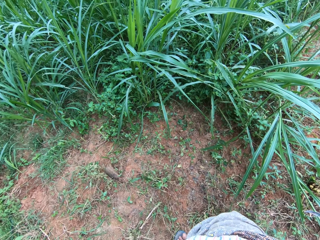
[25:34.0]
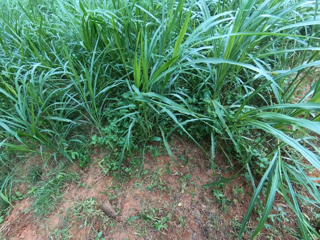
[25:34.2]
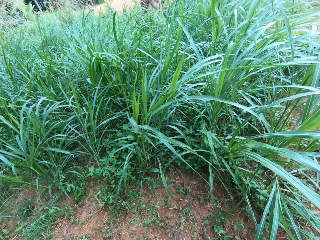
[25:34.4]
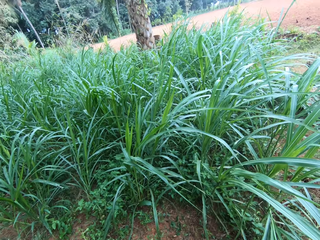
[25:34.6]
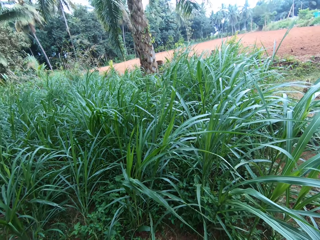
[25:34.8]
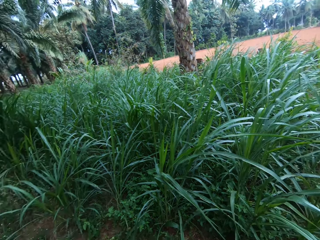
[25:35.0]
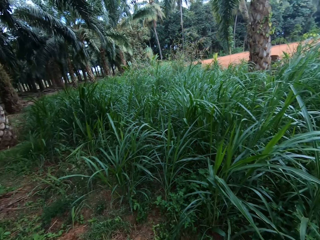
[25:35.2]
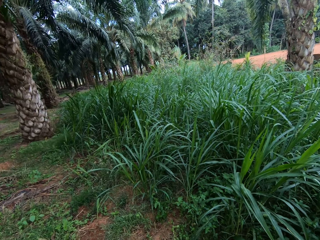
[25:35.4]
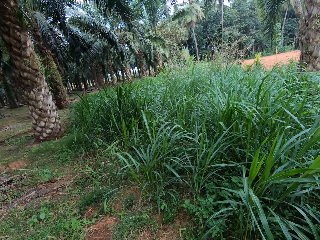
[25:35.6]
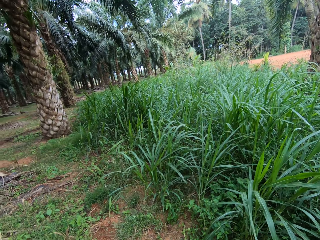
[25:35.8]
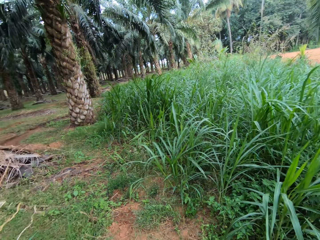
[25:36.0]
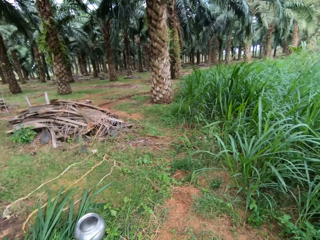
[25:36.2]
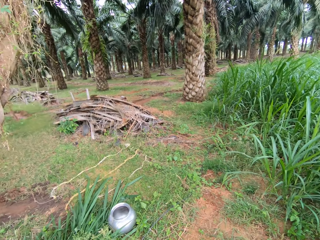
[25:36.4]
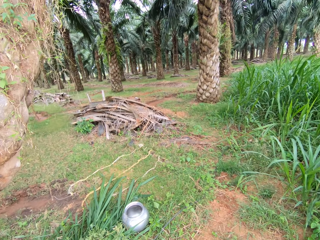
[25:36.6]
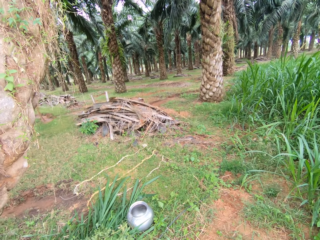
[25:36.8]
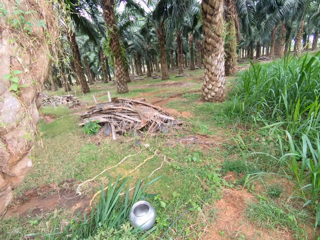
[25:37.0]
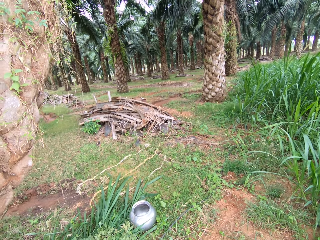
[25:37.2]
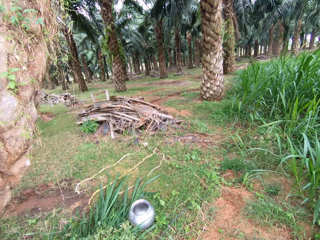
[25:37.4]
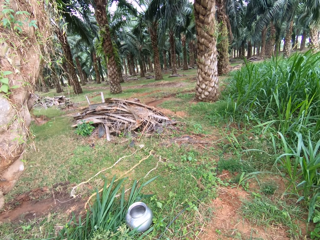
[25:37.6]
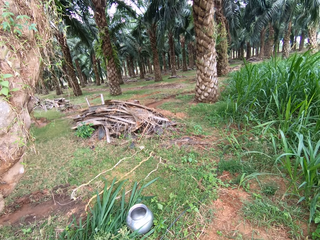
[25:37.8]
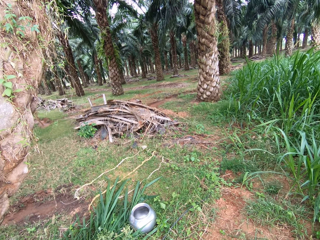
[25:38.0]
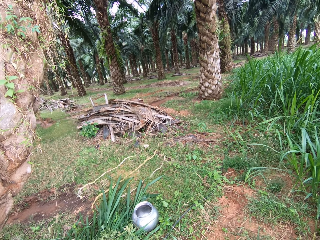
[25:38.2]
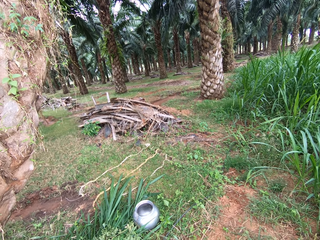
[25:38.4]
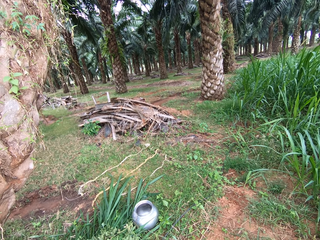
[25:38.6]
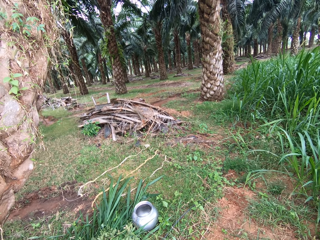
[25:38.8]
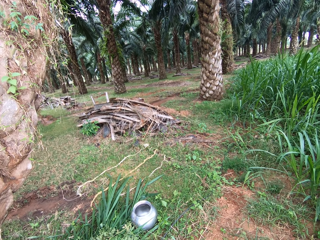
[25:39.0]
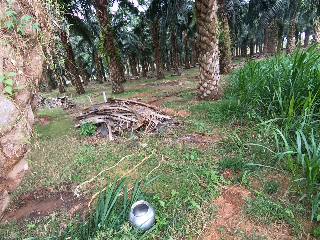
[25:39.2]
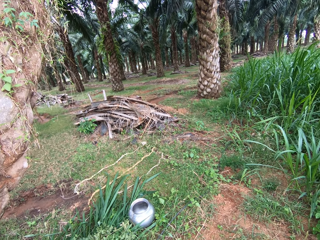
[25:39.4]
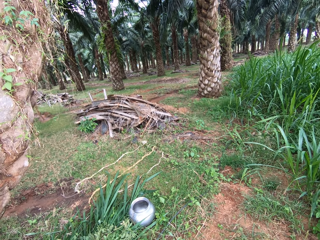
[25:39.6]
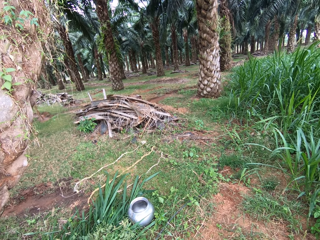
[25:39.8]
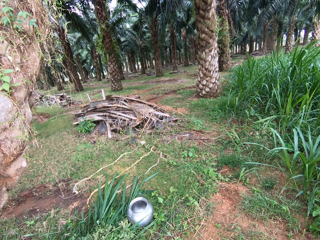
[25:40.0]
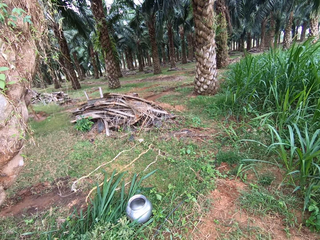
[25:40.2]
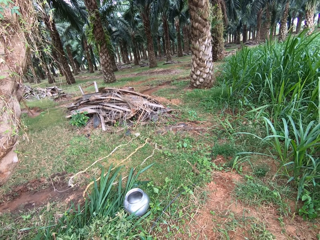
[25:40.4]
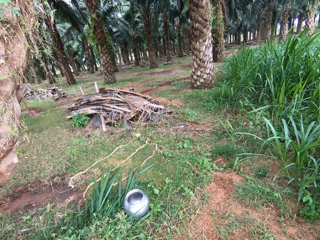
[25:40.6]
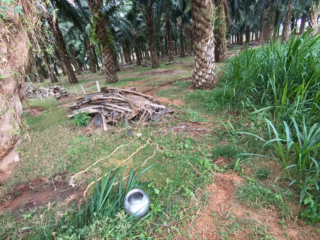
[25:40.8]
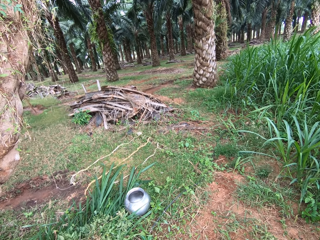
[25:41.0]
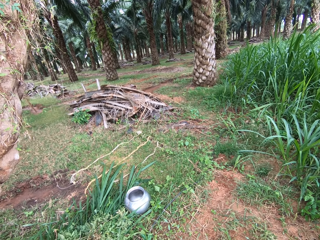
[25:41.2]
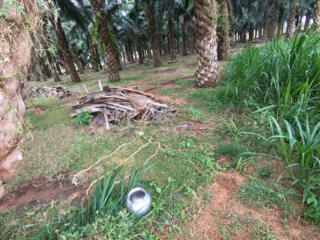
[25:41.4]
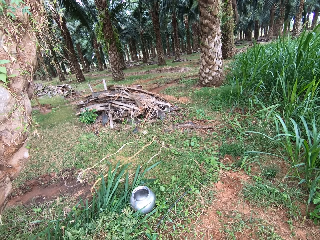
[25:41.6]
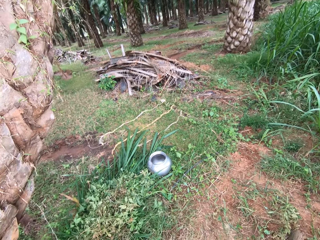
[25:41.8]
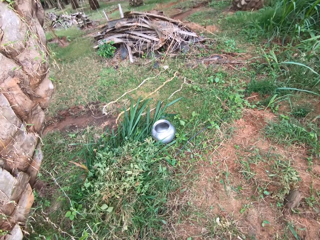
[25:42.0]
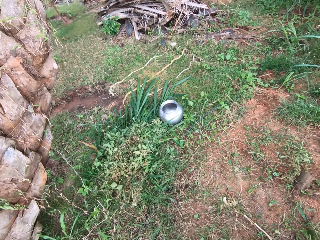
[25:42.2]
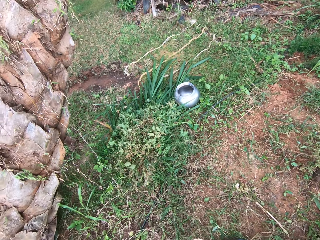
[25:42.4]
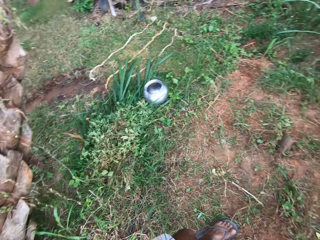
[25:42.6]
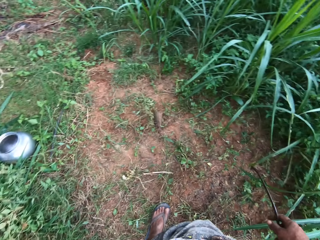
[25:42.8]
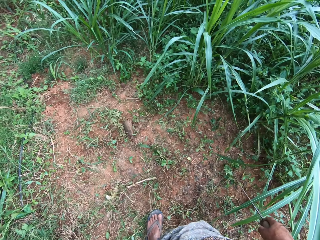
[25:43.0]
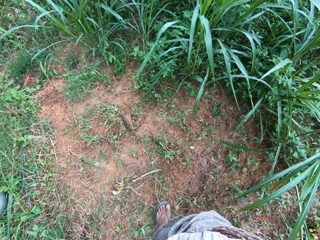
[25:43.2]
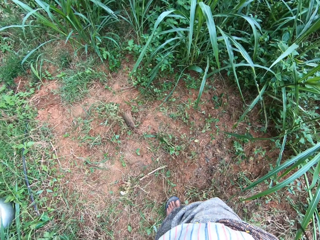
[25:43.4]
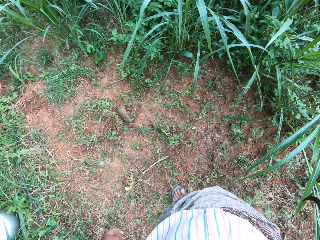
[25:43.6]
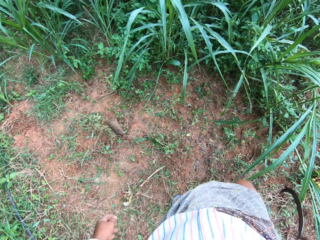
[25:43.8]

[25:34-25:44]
The camera wearer looks around.

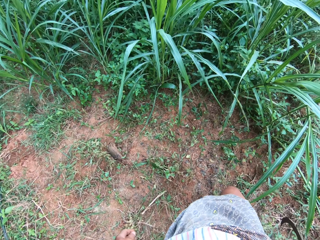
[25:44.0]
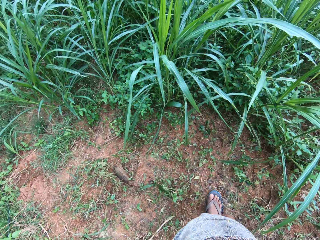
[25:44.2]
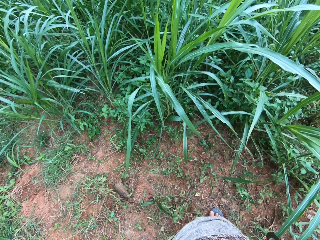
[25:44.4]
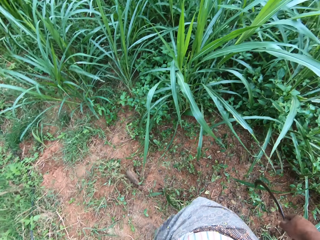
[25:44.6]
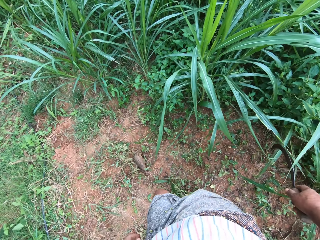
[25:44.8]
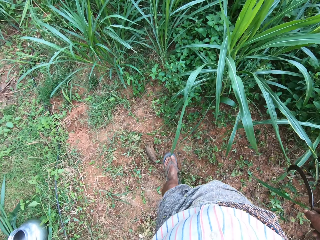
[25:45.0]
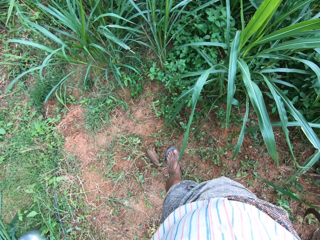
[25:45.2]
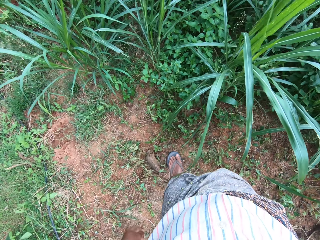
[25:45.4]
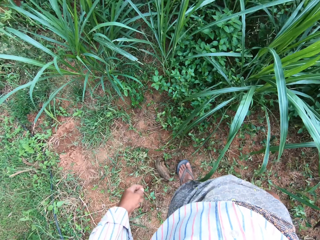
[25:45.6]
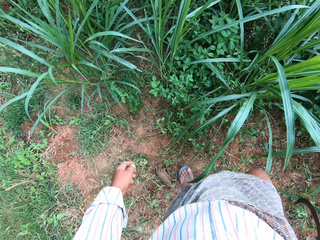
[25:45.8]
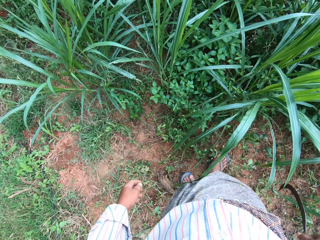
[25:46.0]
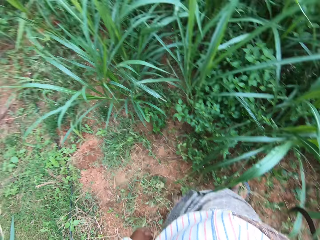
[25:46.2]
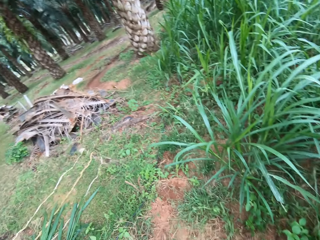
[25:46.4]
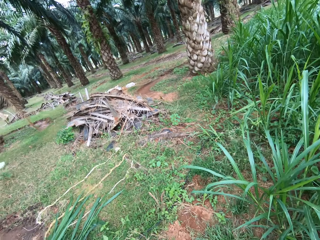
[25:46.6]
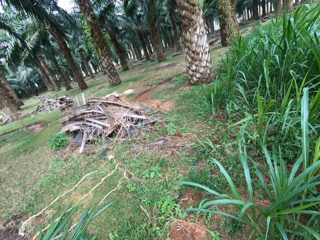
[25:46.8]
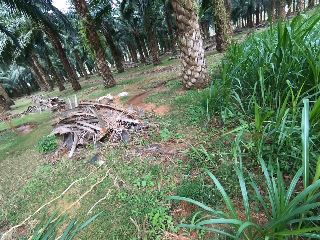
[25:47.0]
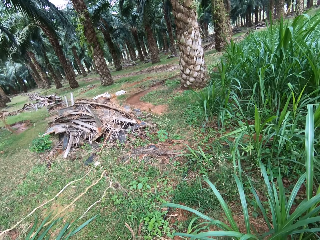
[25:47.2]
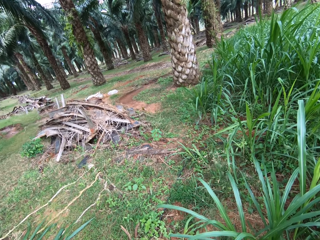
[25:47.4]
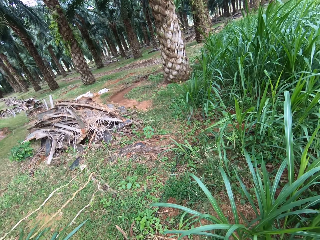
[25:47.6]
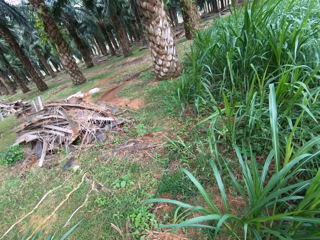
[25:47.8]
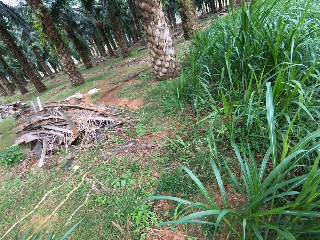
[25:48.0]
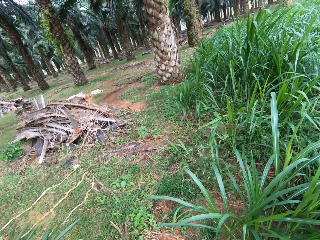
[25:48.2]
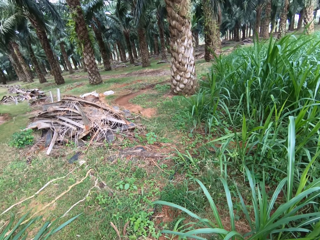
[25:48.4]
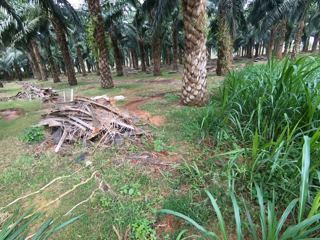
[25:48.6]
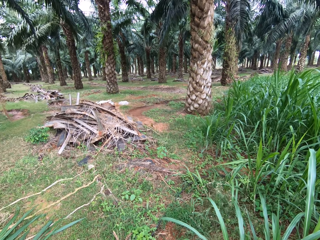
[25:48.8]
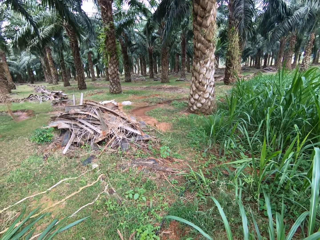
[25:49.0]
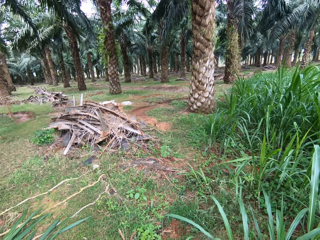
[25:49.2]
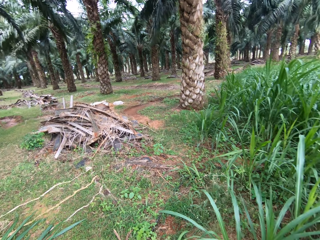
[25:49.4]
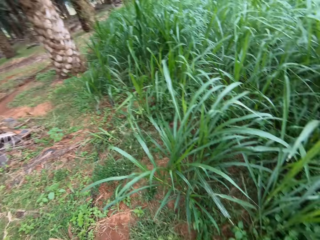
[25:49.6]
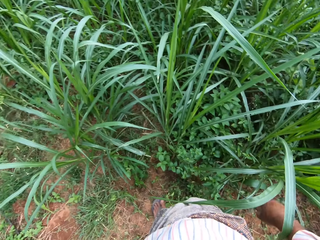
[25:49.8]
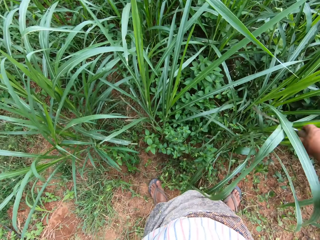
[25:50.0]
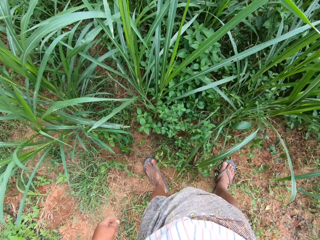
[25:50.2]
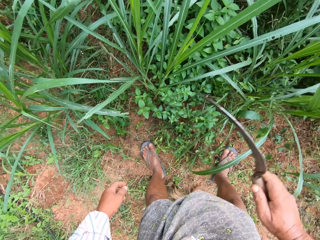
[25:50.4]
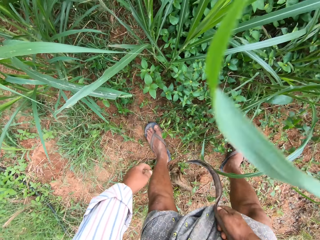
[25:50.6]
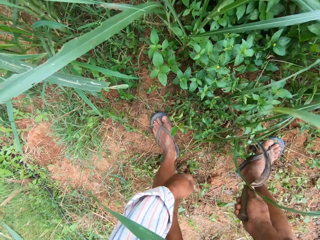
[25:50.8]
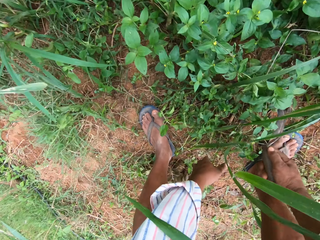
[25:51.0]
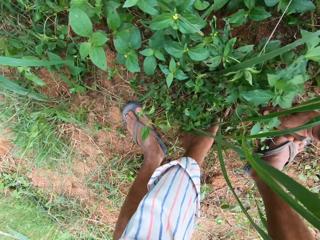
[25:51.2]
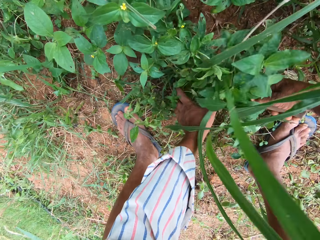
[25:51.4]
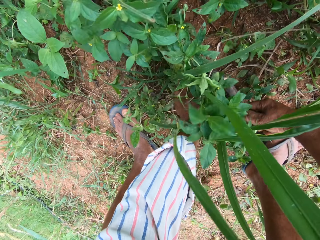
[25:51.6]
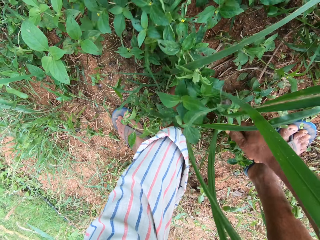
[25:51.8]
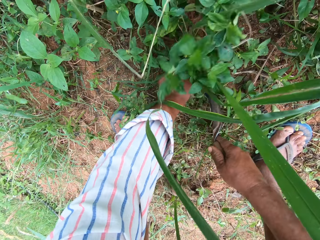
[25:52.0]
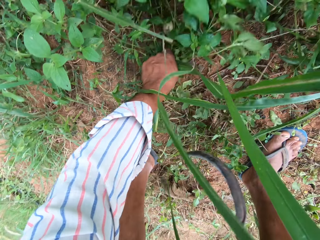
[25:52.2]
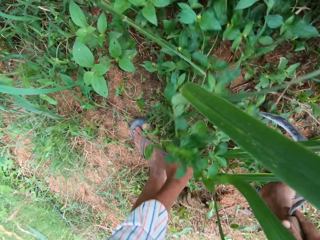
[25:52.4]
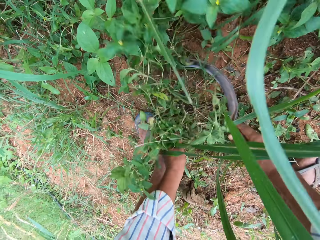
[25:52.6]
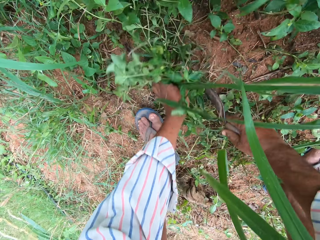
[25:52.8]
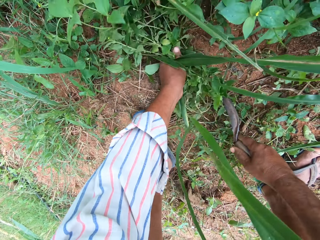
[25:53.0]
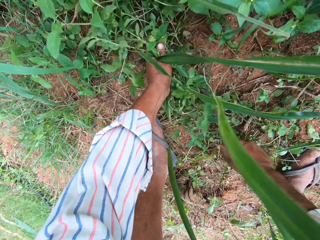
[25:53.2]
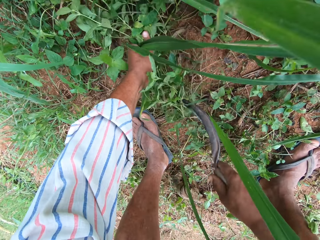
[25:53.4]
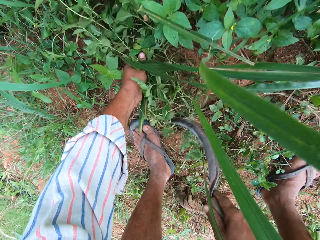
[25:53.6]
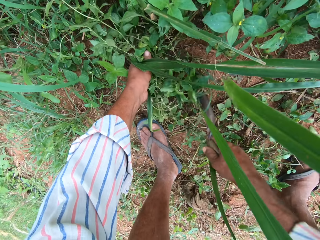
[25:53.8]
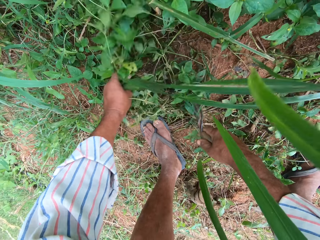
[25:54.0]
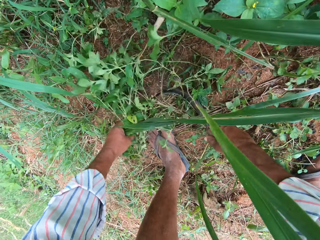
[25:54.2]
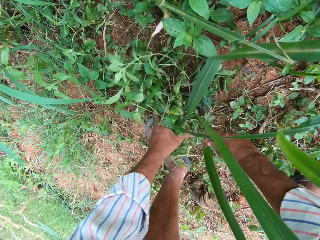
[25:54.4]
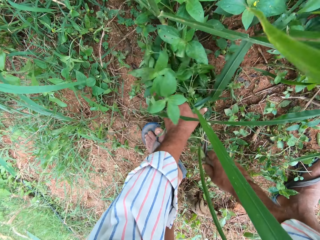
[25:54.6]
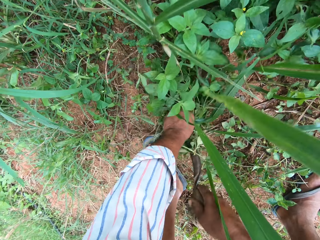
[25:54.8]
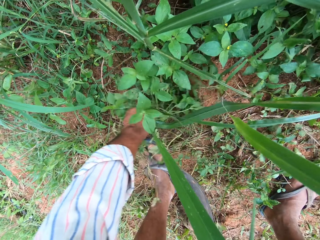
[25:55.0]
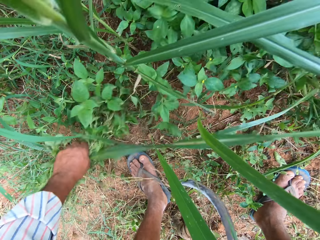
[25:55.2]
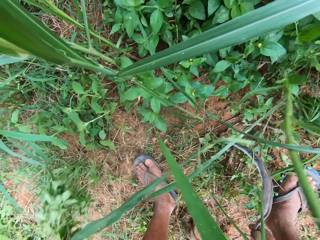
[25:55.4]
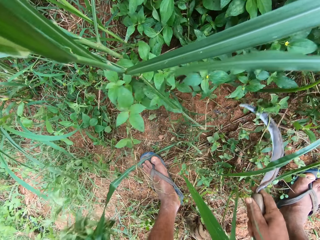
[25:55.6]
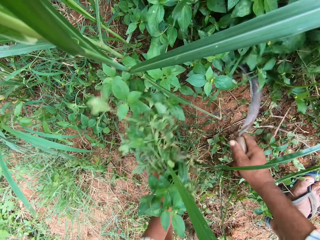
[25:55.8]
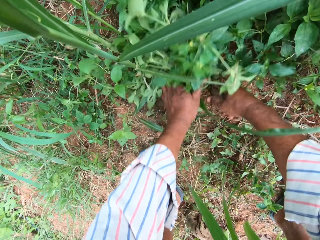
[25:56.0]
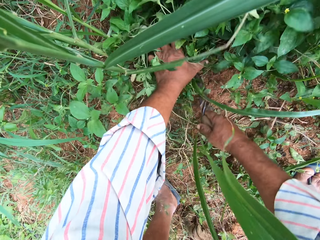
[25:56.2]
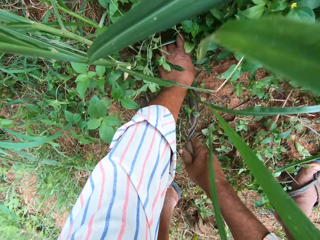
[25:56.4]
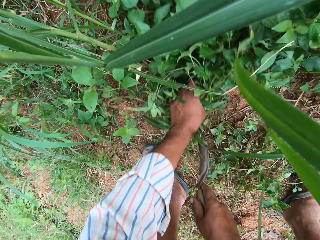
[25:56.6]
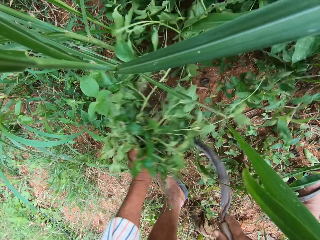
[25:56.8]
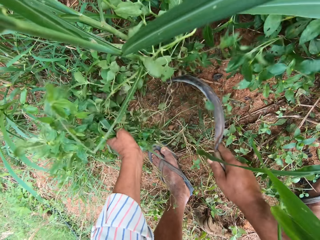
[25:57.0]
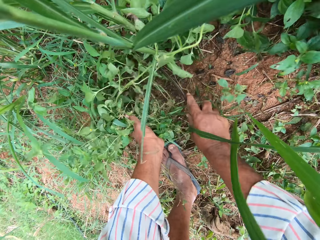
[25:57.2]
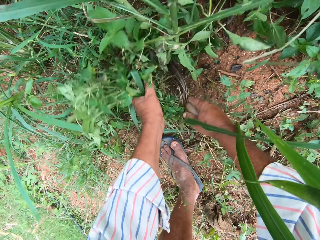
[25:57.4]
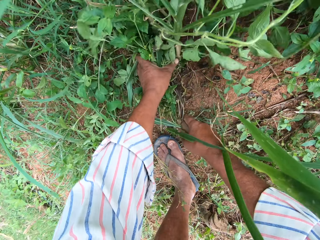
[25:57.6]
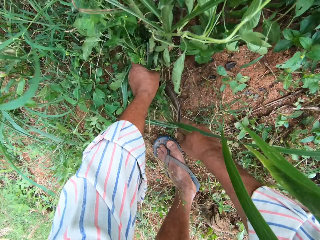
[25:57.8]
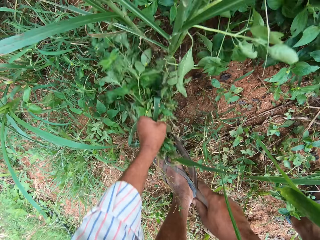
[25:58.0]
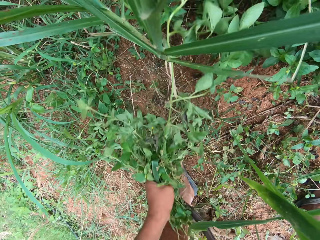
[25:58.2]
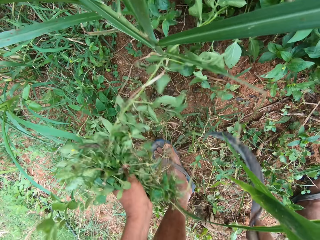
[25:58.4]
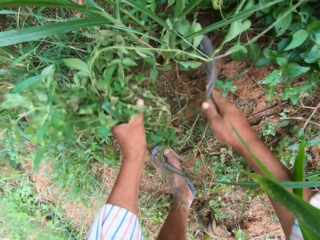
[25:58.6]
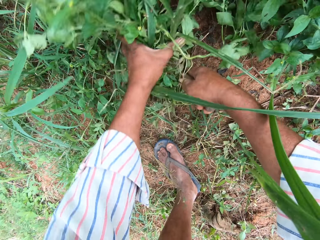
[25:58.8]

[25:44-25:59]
The camera wearer moves around and looks around. They grab grasses. They cut the grasses repeatedly.
